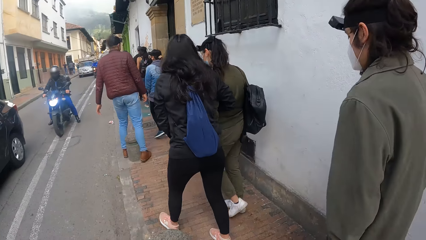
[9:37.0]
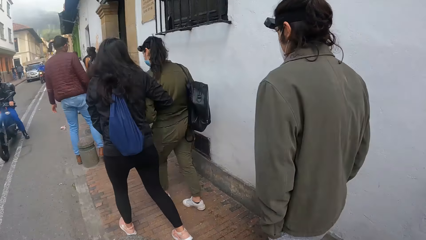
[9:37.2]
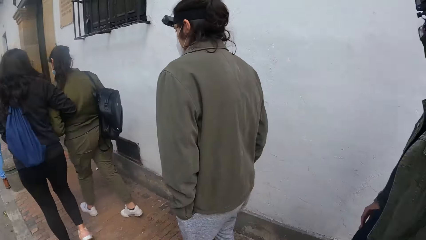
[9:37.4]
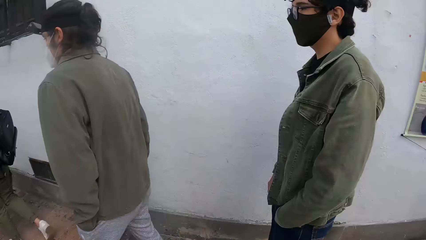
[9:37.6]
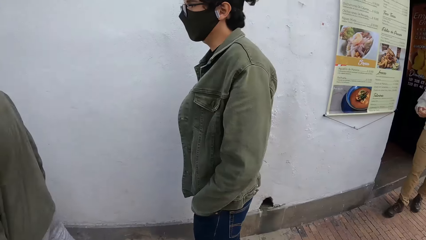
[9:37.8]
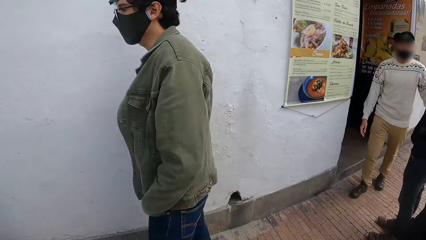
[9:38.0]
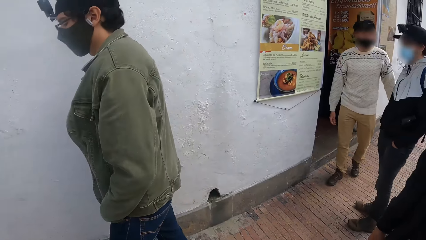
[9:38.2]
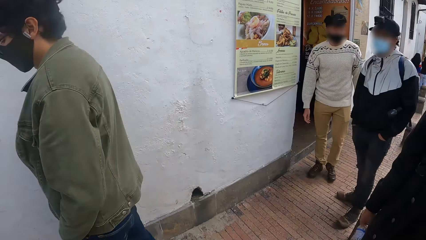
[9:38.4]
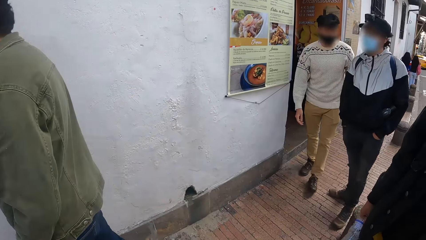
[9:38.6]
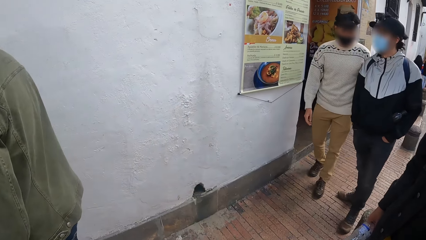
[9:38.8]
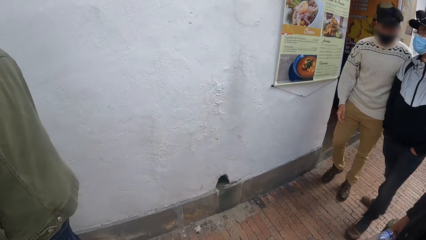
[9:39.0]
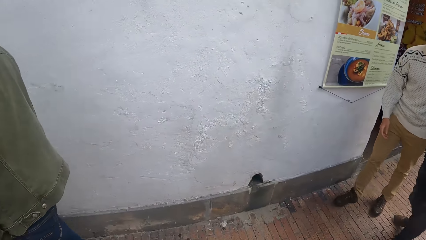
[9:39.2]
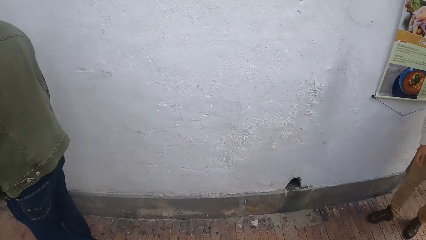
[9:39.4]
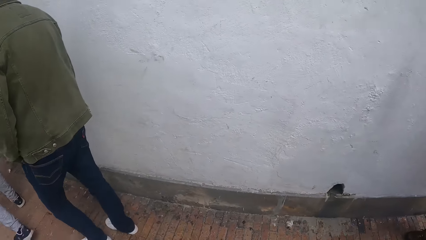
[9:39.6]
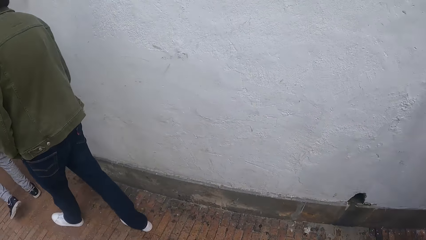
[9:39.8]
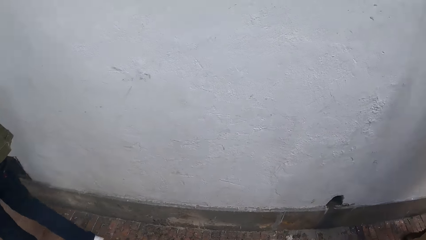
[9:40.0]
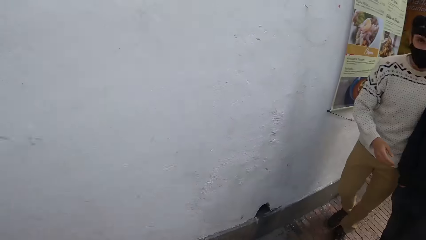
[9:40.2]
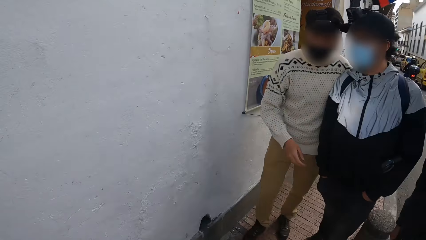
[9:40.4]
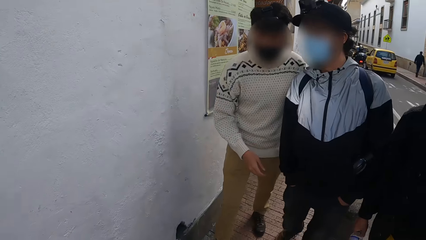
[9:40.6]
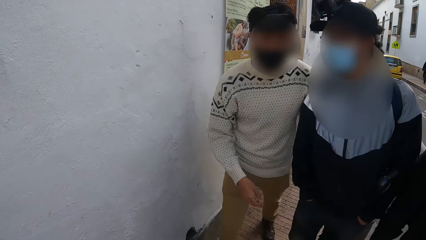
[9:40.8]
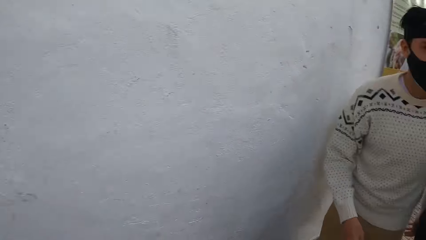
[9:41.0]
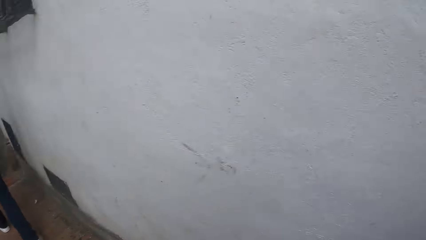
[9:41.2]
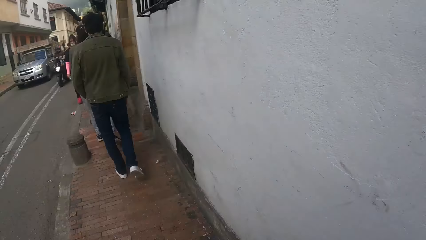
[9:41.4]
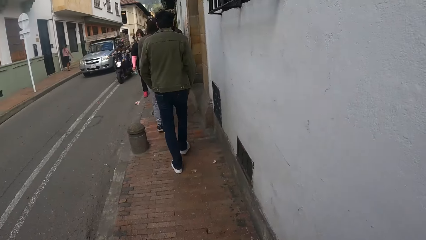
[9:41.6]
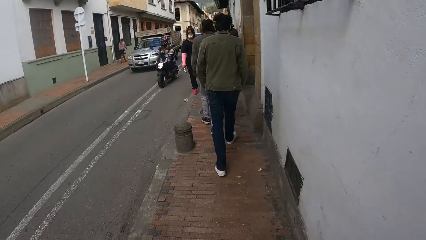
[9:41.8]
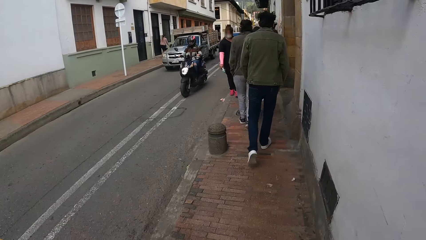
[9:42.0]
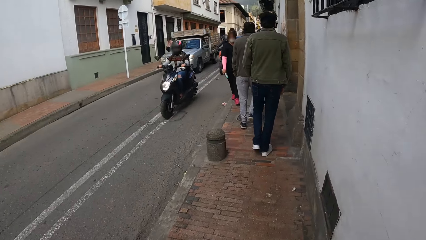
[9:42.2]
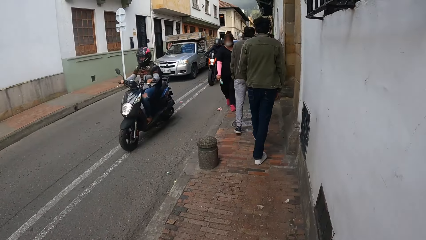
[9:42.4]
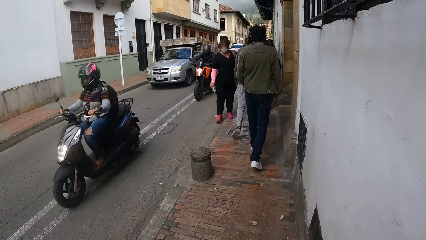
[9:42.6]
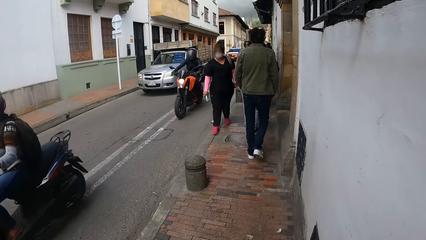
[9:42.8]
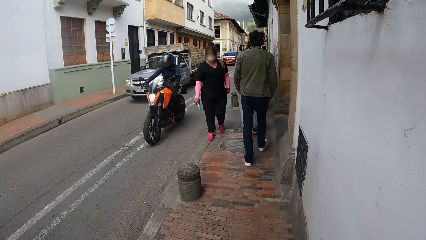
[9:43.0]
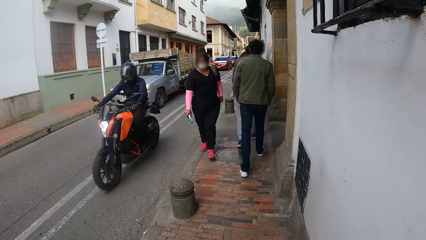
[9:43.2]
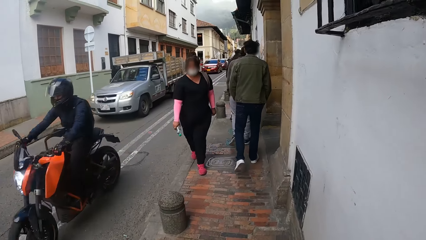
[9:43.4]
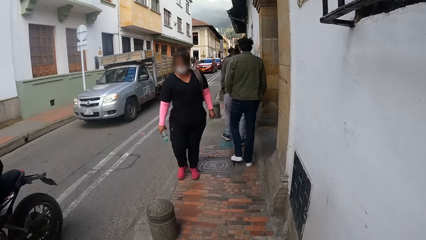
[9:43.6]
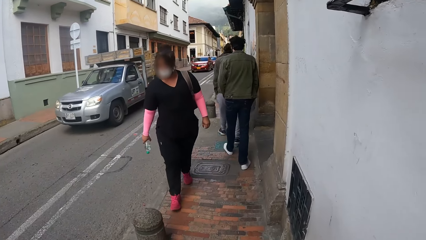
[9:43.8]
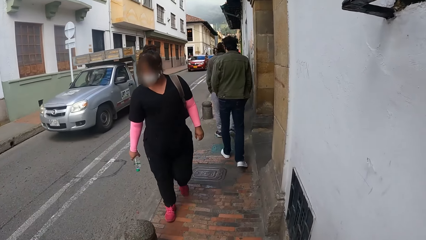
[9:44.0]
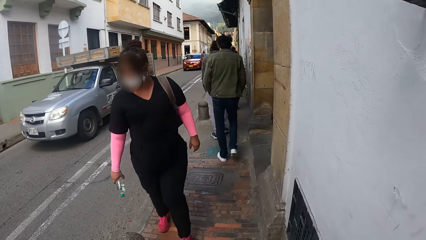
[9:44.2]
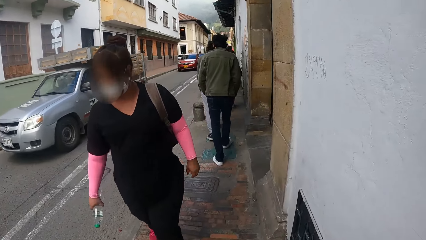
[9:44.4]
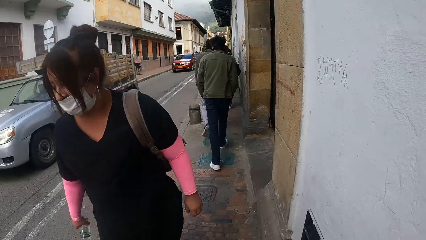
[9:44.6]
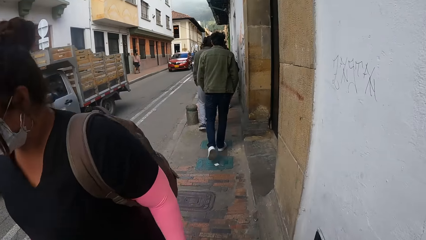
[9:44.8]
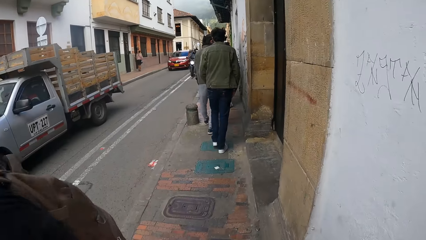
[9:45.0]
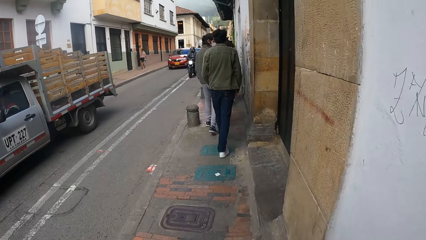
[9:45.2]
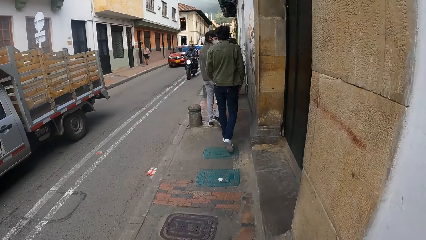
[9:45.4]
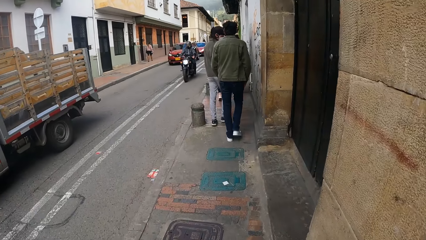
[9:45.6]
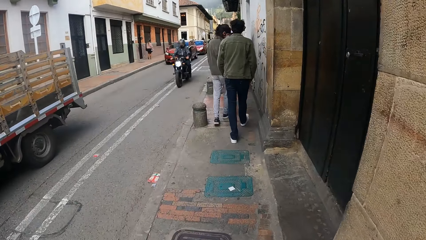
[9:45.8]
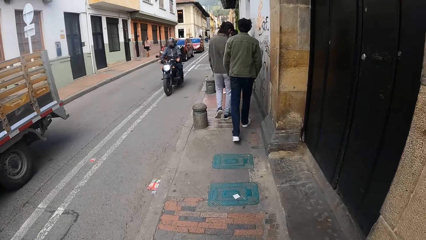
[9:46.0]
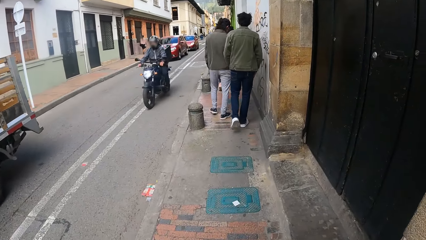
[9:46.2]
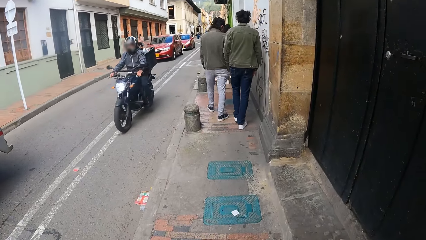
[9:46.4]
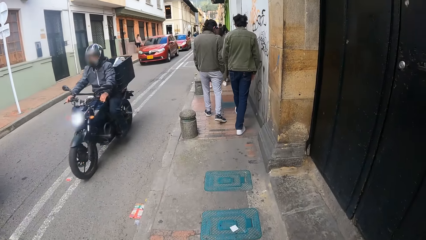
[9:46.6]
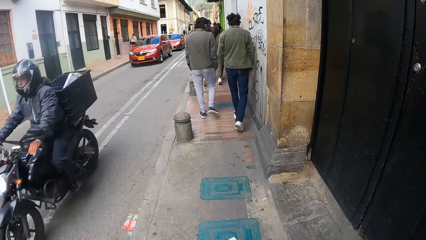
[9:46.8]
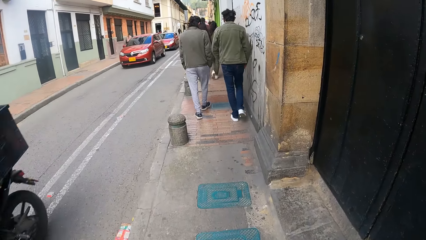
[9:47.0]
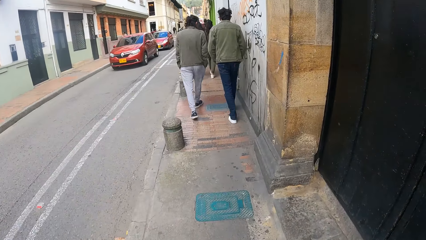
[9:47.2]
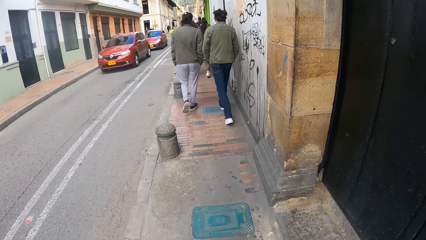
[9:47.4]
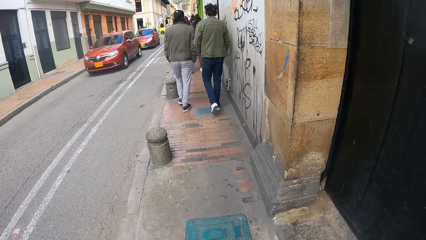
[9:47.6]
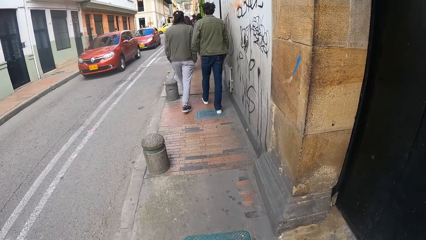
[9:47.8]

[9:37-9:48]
A man walks towards another man. The camera wearer looks around. They walk along the road side with the group of people.

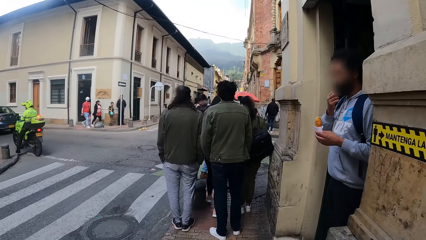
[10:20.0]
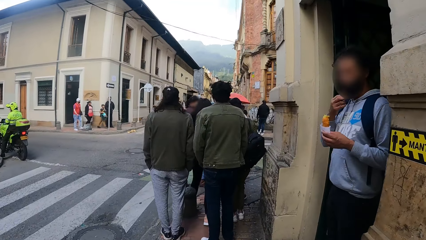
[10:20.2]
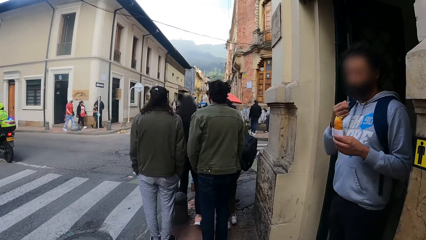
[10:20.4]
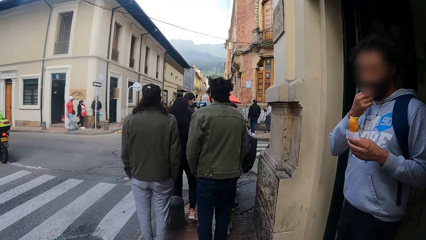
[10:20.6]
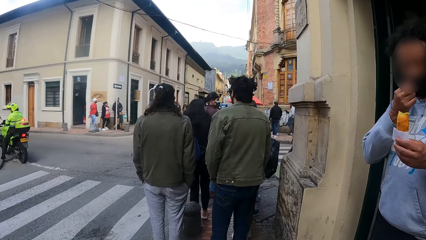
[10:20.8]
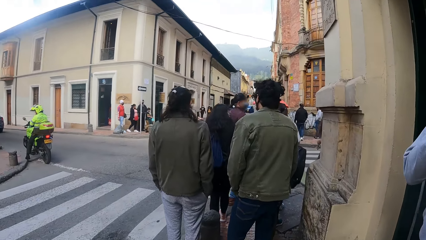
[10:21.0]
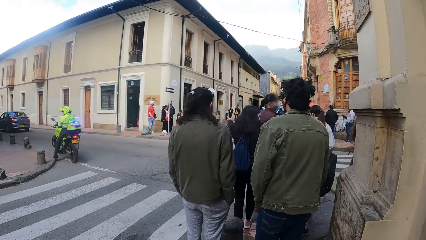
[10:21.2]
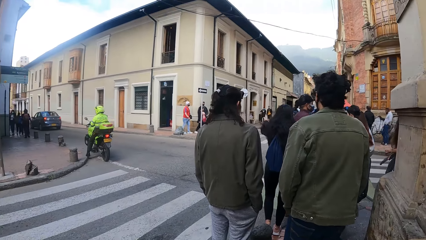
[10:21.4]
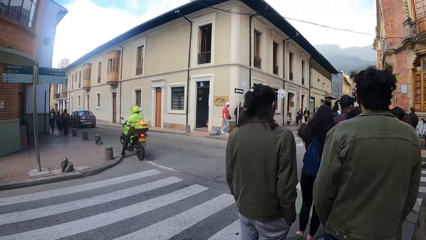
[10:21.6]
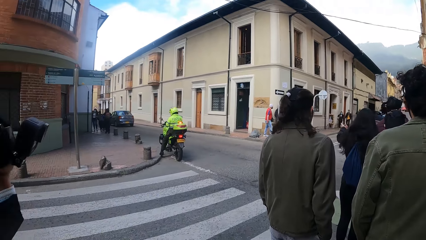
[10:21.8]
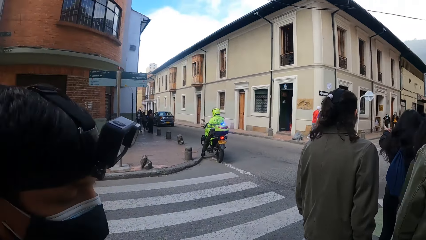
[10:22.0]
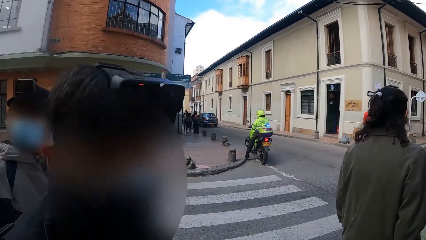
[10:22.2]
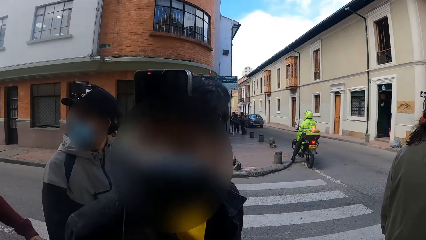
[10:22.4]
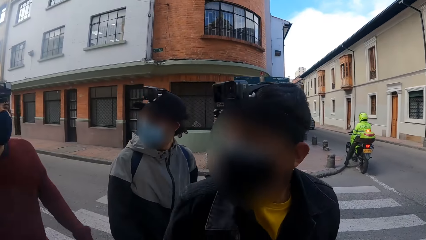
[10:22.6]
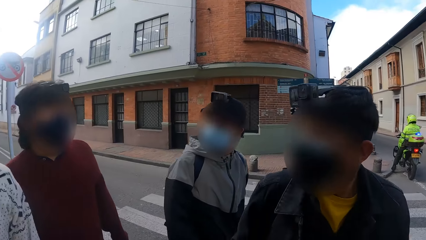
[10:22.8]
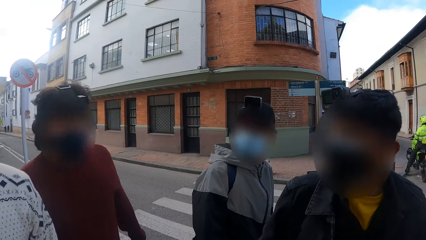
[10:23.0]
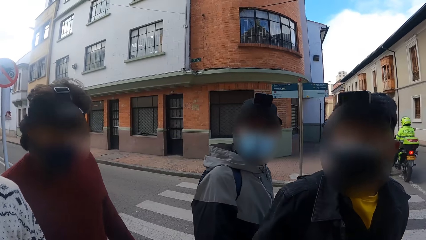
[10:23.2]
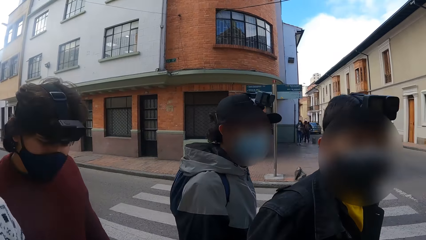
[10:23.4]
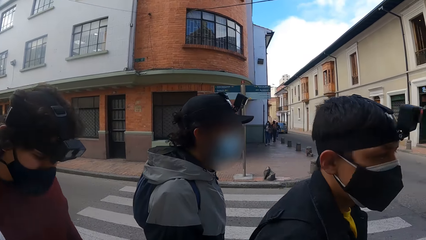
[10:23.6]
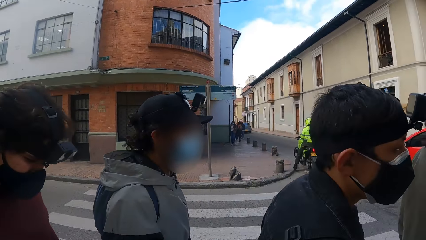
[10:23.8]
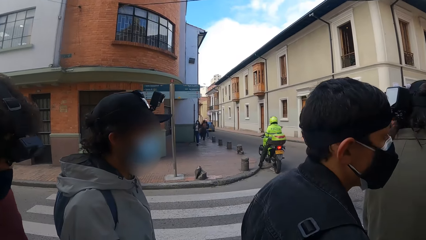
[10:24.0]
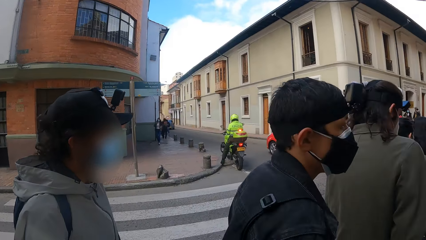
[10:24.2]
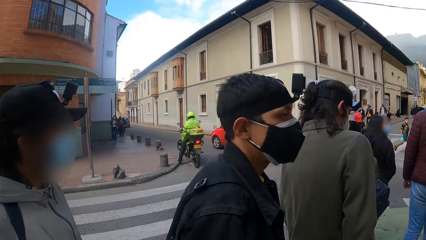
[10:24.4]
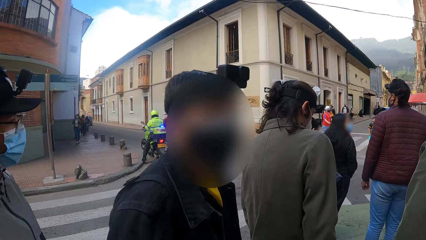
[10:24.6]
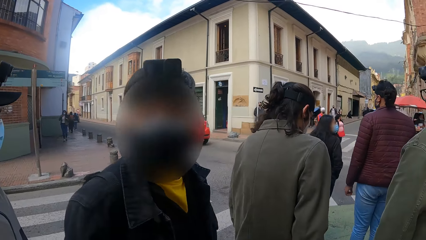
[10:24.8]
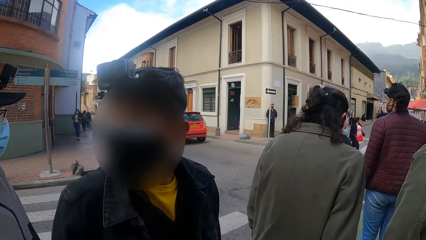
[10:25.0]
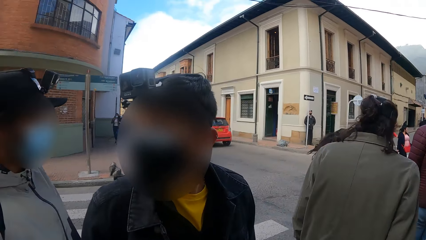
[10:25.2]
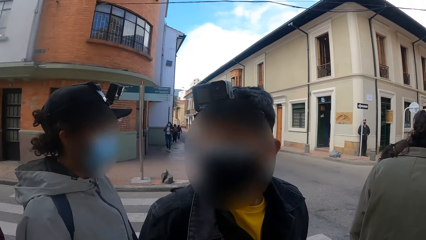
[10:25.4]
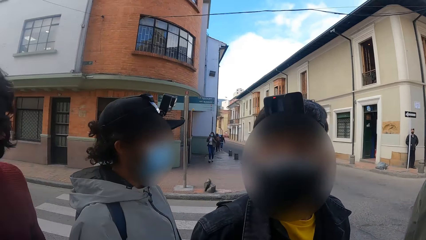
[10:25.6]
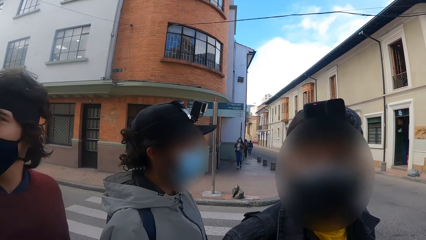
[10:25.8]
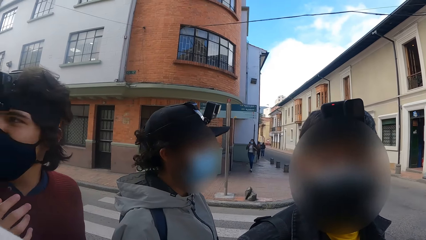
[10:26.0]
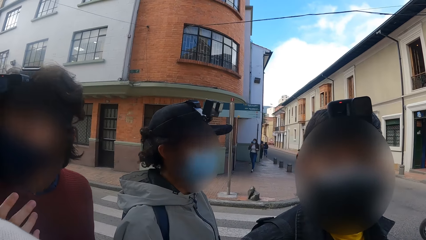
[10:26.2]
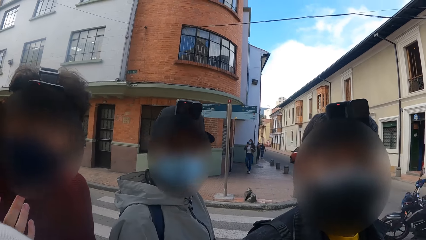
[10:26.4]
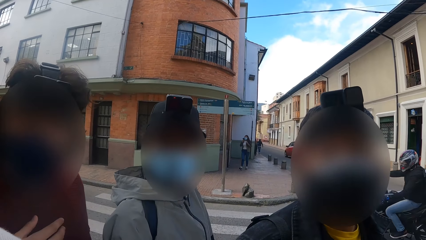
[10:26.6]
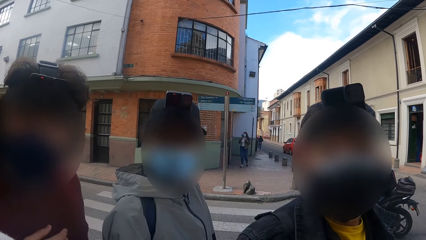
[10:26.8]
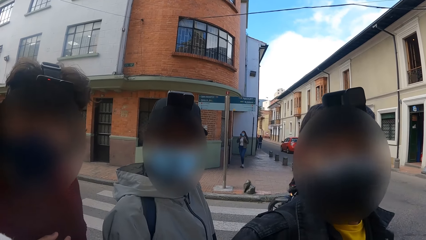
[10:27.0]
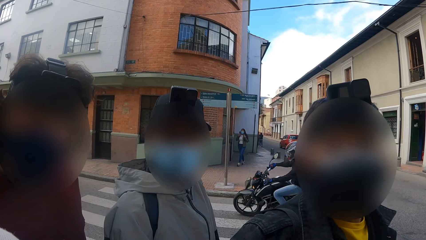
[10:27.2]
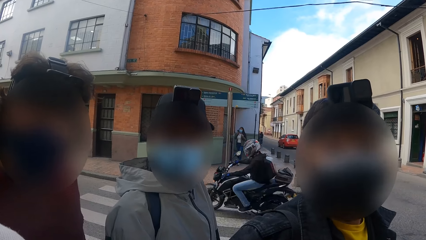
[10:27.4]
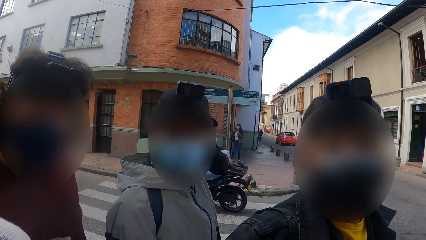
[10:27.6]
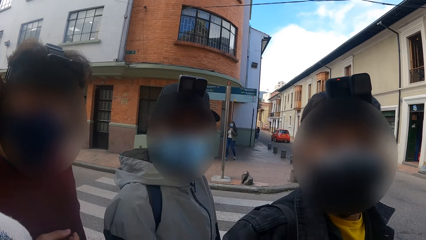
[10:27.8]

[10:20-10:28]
The camera wearer turns towards a man. They interact with the men.
